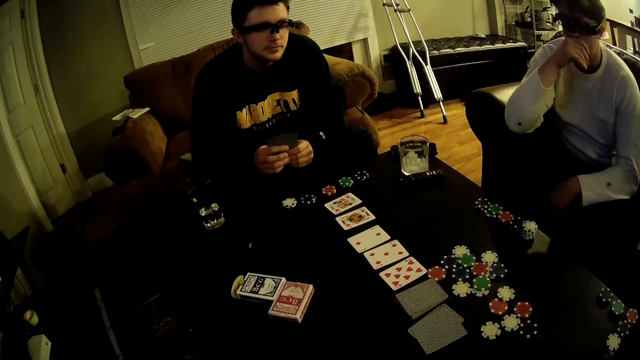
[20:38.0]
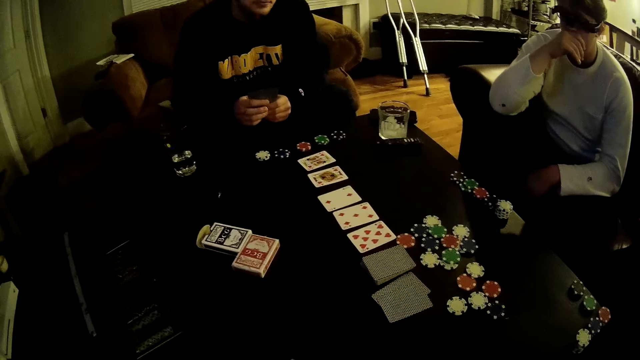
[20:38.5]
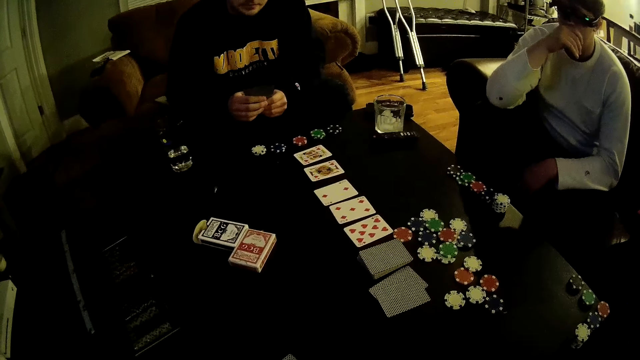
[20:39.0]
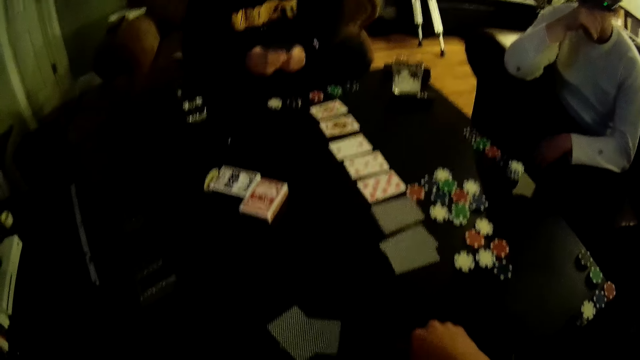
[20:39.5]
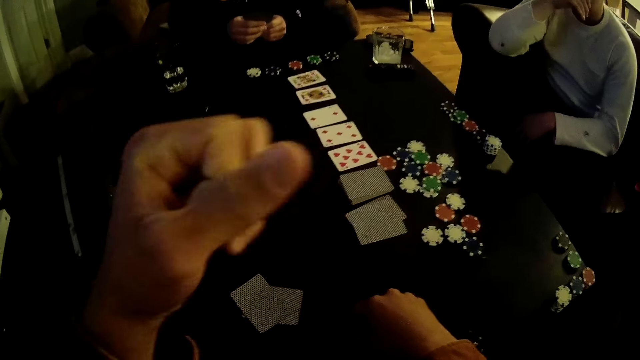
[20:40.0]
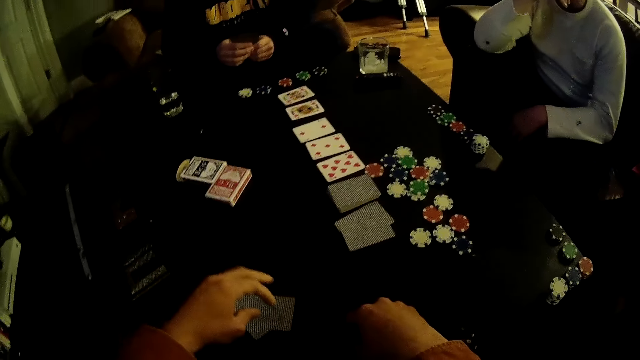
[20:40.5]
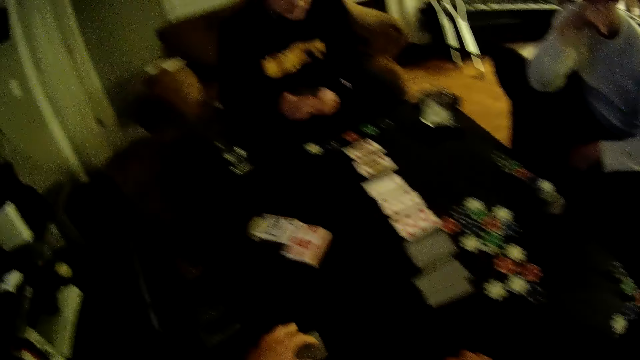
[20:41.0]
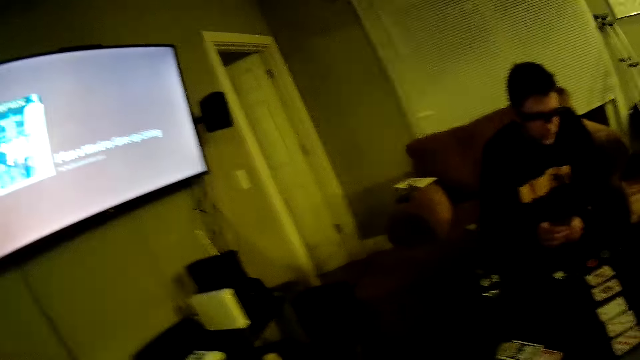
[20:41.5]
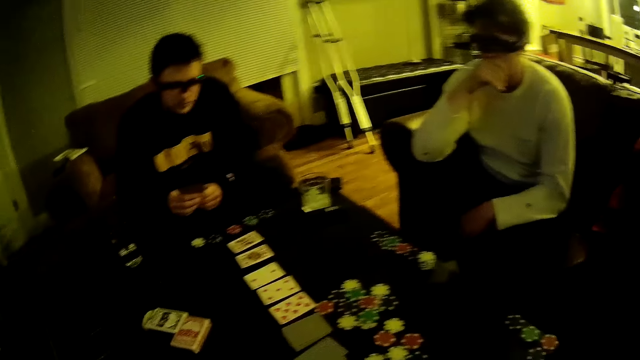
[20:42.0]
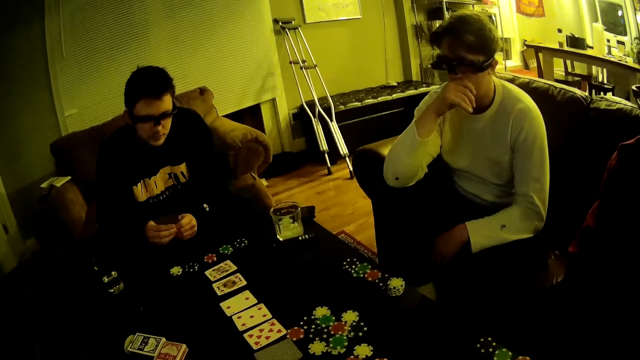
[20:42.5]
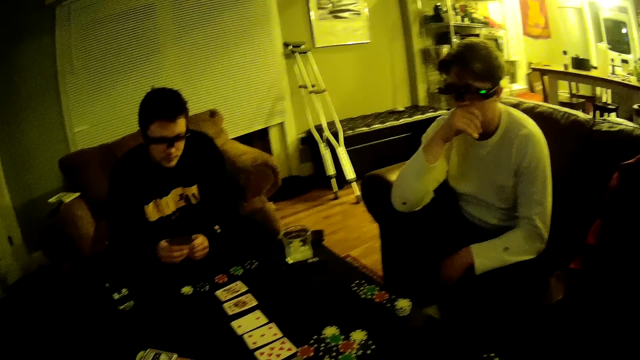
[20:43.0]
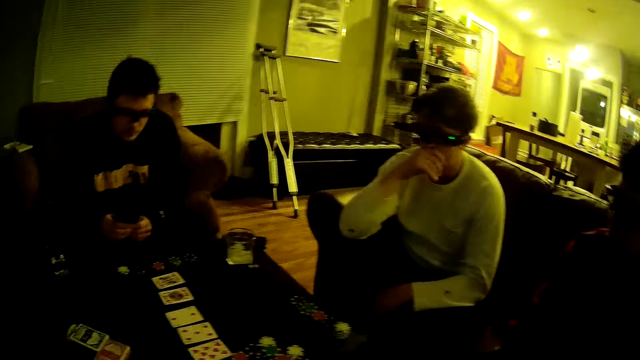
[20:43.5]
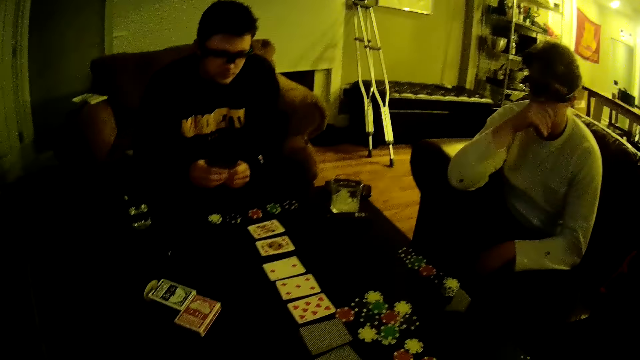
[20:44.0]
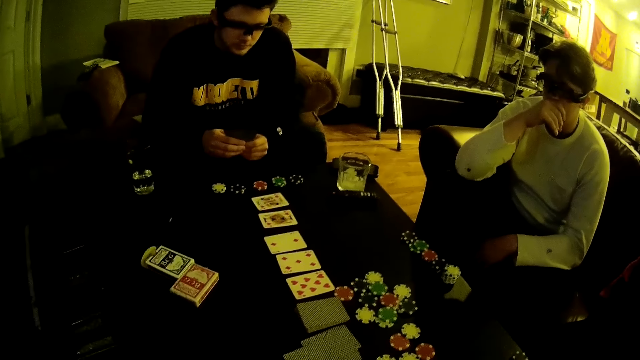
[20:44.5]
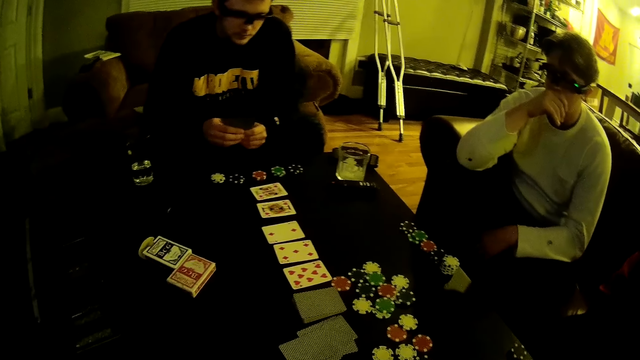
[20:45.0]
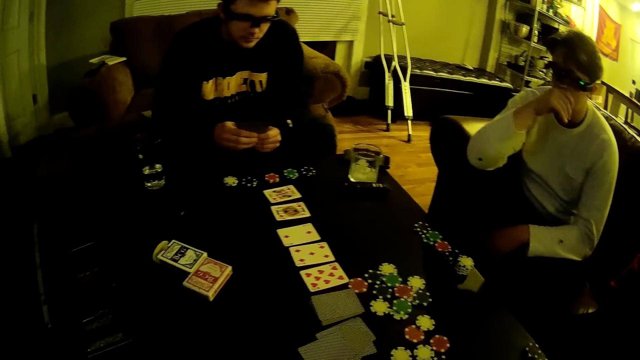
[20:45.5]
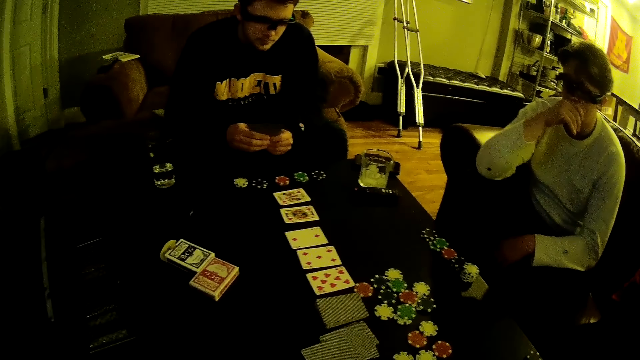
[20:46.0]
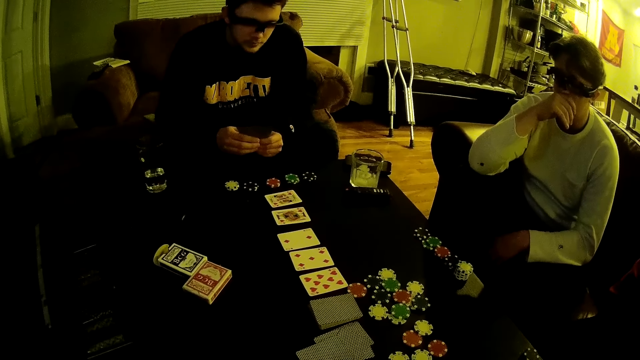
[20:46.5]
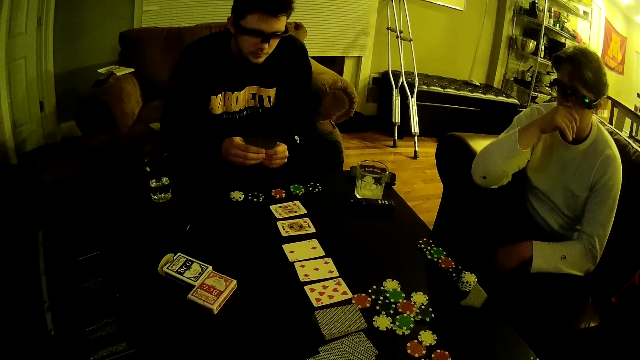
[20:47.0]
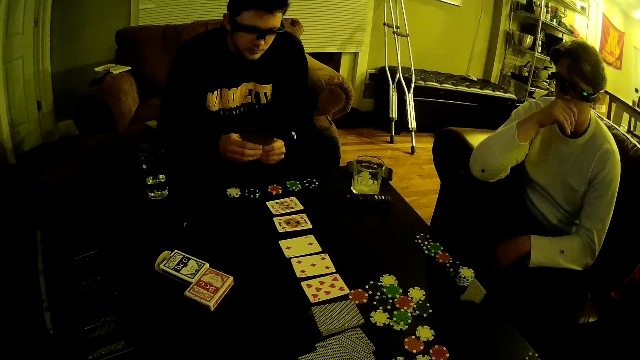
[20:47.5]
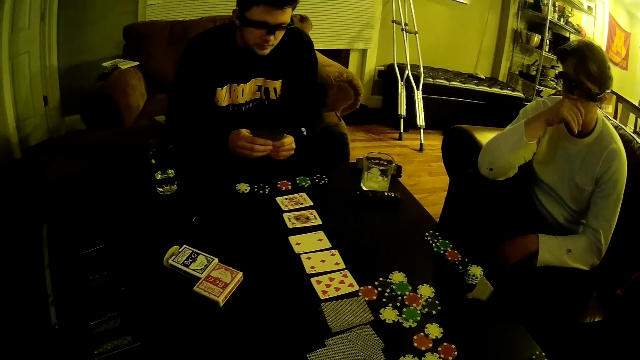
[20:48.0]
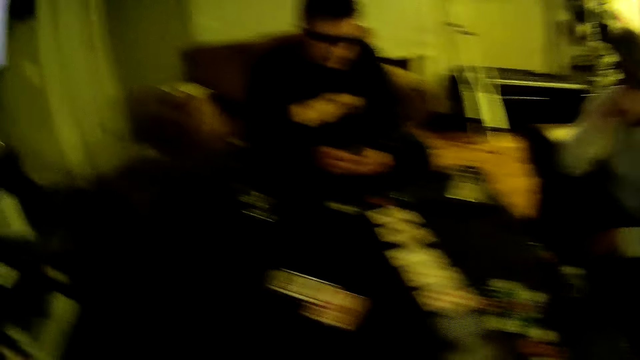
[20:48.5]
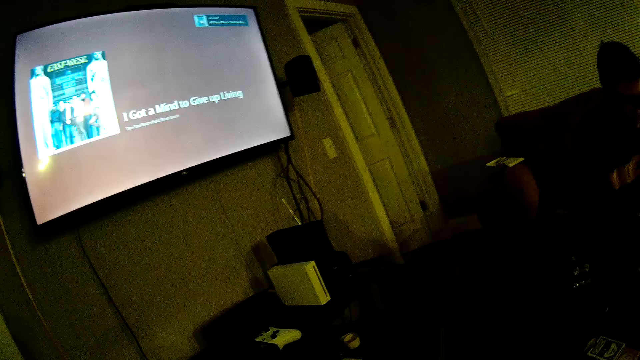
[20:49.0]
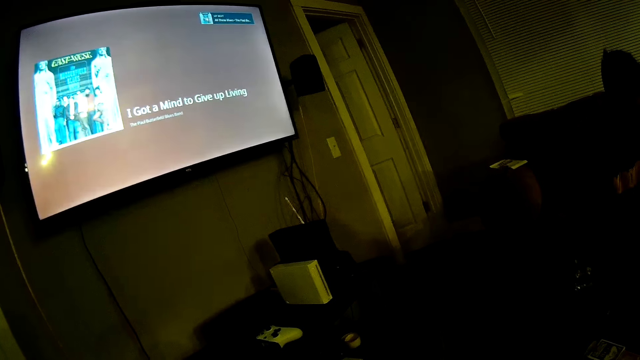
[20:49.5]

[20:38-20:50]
The camera wearer shifts some cards on the table with his left hand.

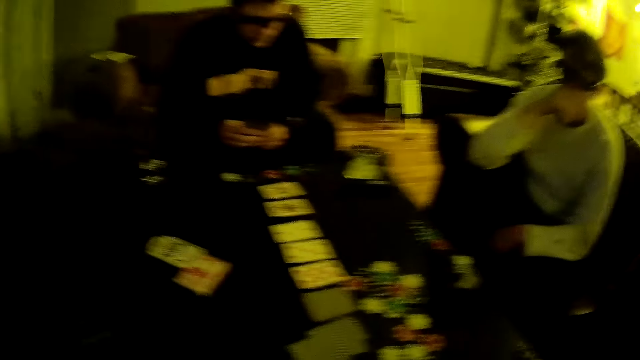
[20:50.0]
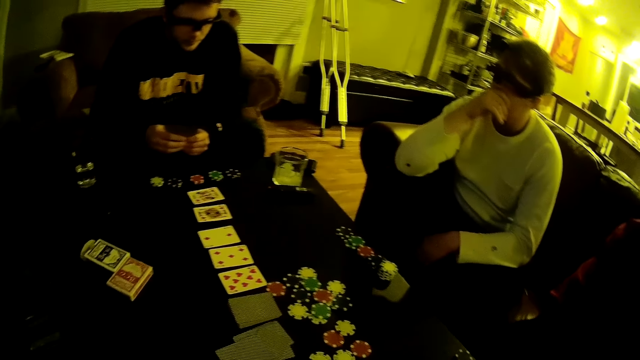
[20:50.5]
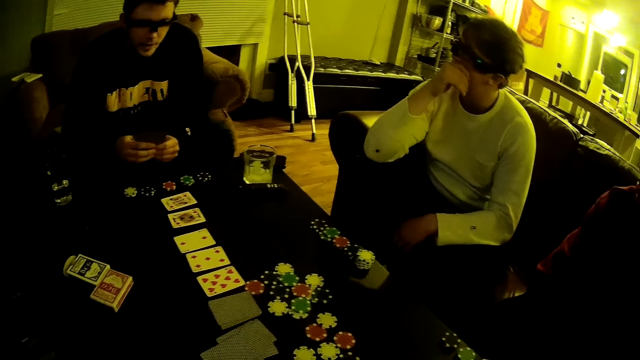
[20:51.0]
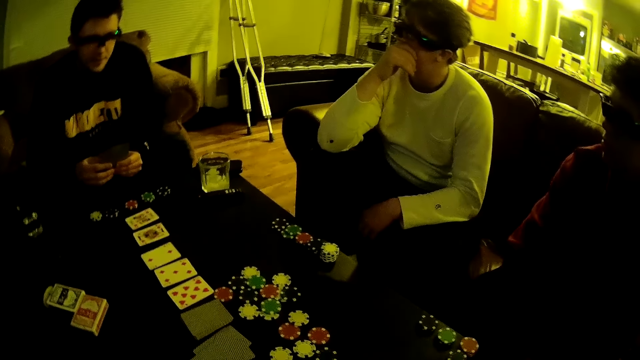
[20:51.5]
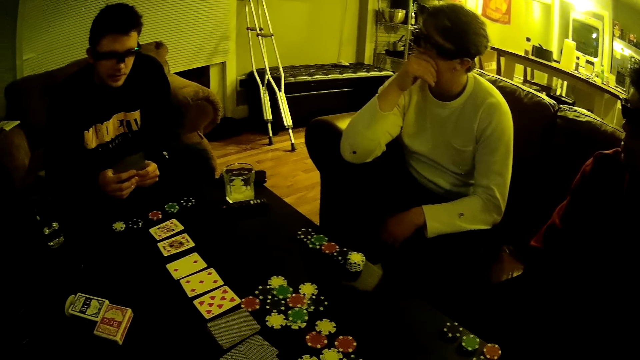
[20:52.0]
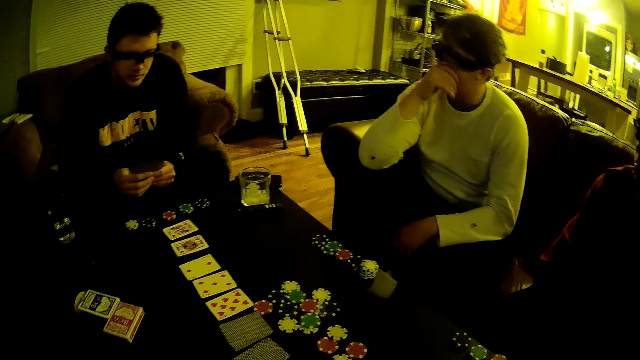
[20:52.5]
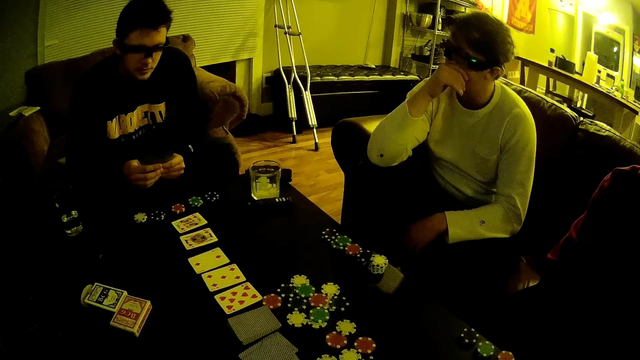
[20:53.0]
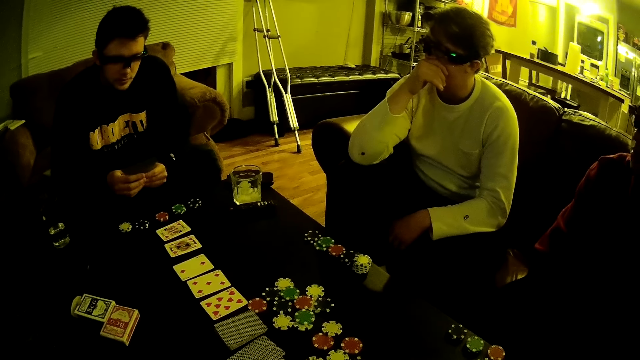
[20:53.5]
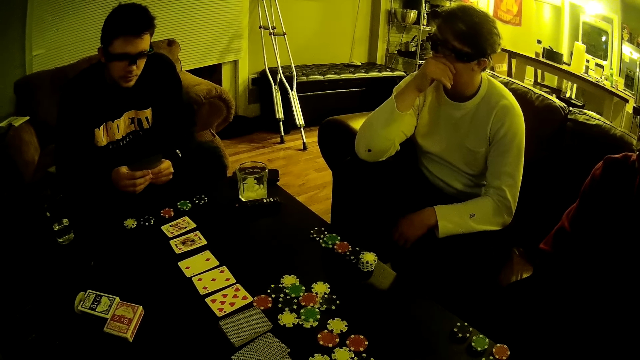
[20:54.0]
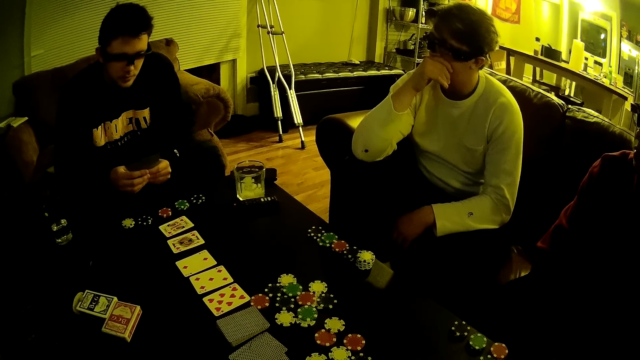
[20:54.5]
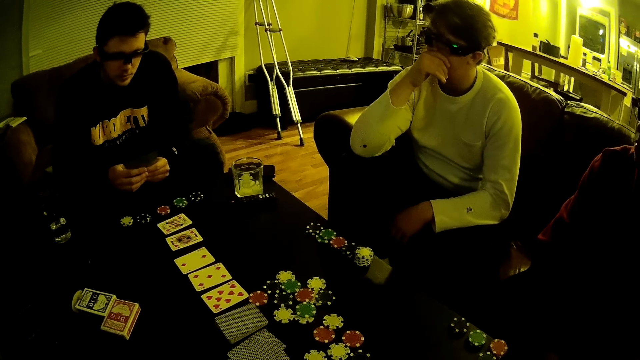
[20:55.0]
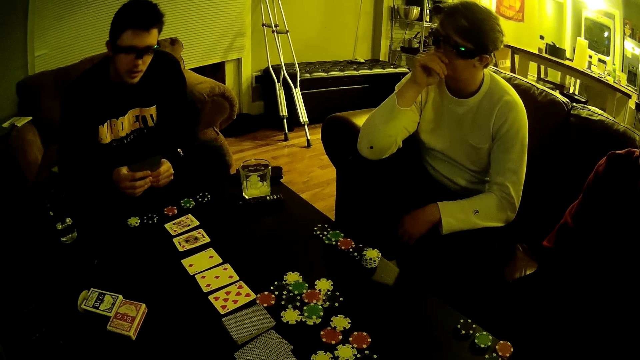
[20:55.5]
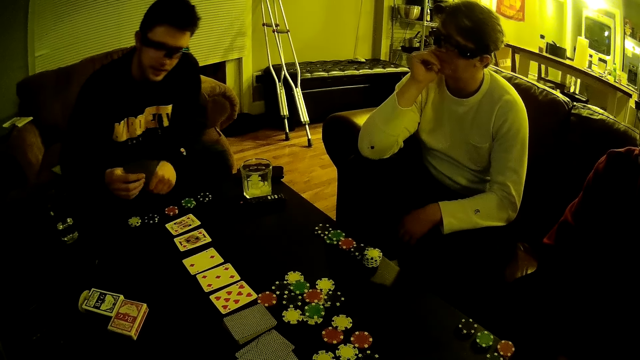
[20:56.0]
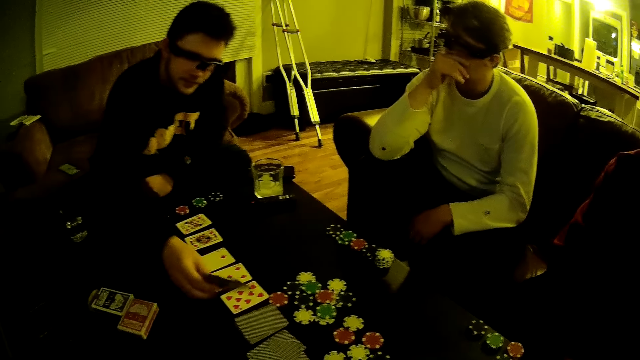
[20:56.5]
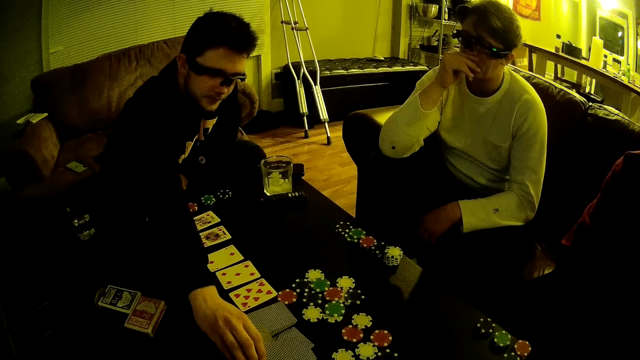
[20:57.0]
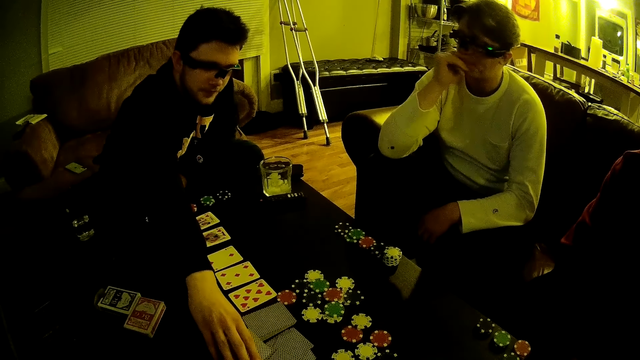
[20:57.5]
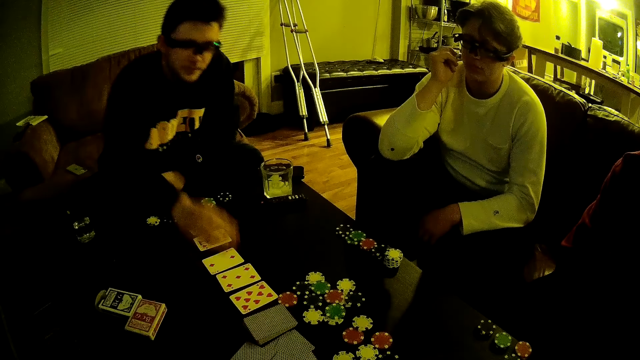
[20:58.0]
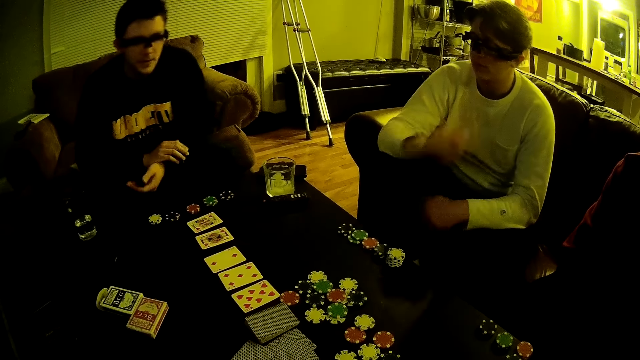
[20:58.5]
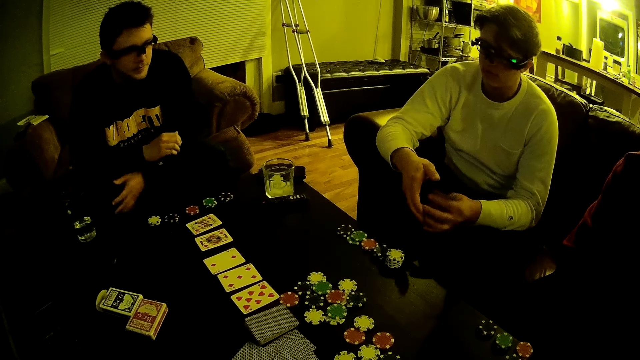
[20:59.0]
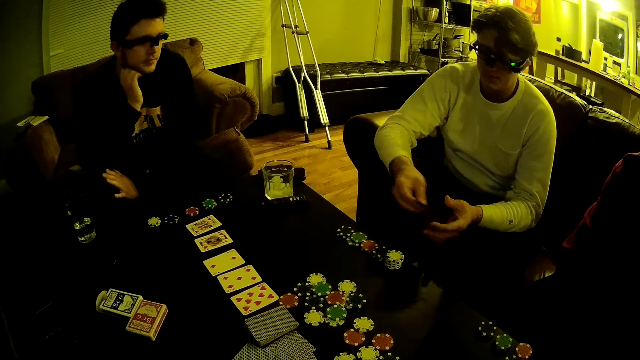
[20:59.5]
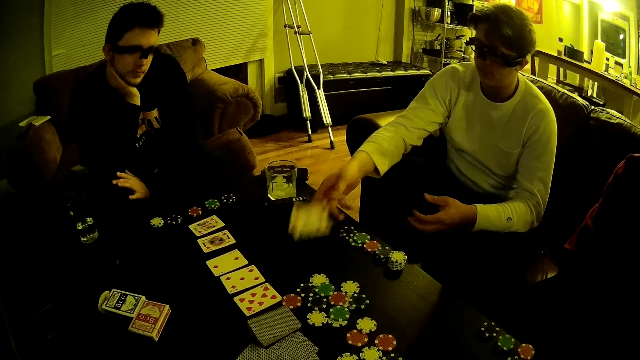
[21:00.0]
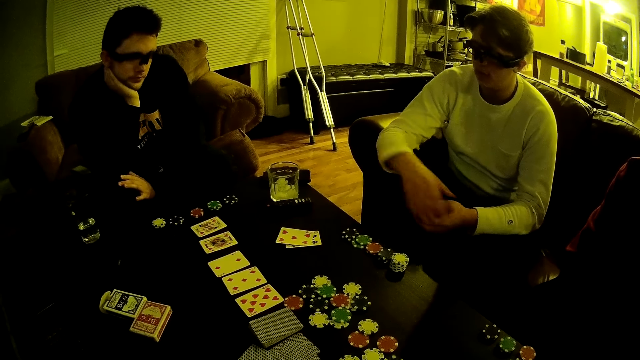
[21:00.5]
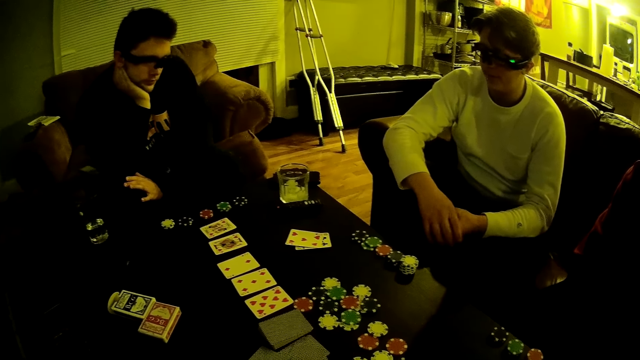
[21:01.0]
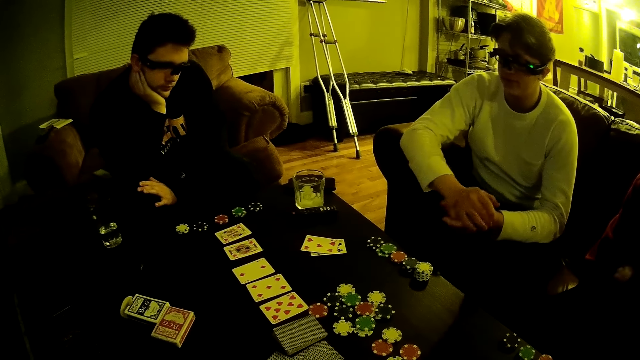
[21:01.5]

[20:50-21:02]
The man drops some cards at the centre of the table. Another man drops some cards on the table.
